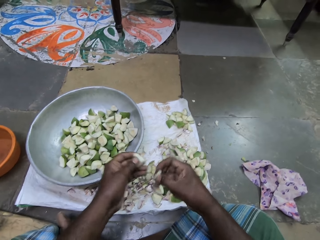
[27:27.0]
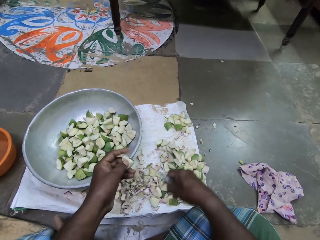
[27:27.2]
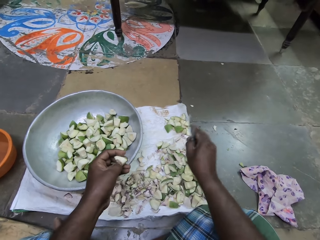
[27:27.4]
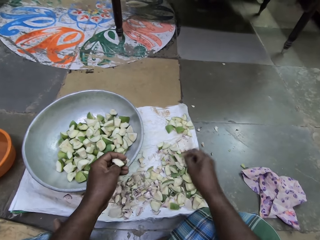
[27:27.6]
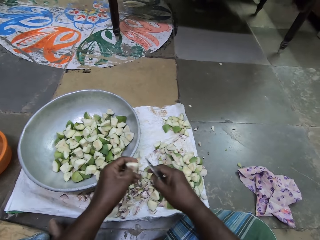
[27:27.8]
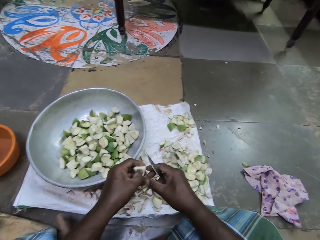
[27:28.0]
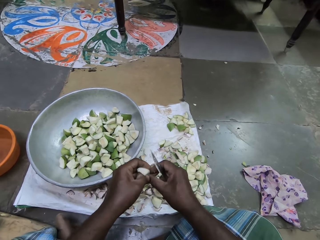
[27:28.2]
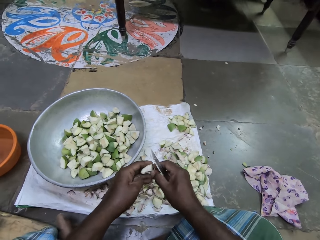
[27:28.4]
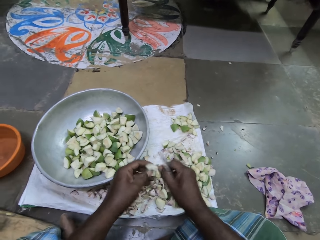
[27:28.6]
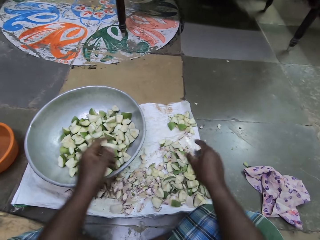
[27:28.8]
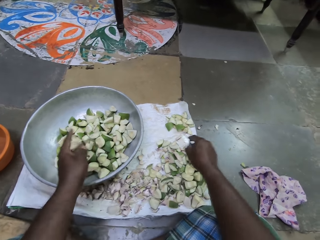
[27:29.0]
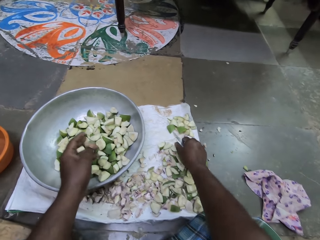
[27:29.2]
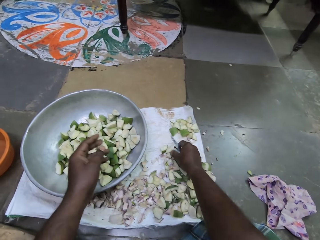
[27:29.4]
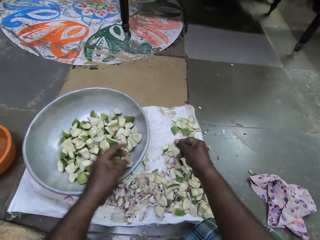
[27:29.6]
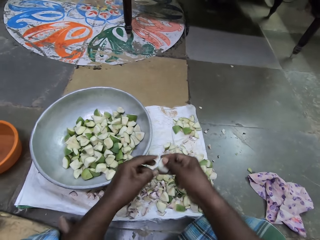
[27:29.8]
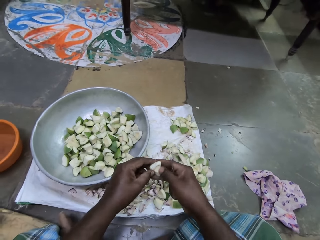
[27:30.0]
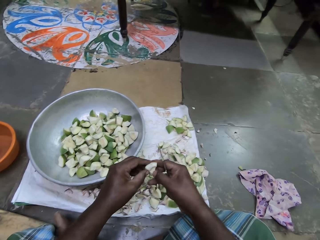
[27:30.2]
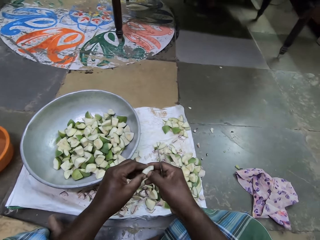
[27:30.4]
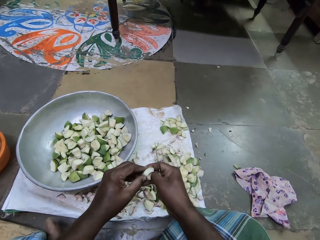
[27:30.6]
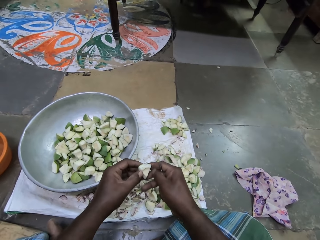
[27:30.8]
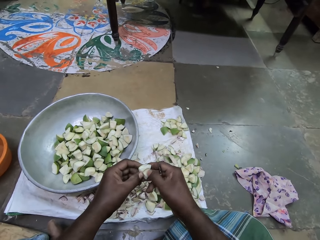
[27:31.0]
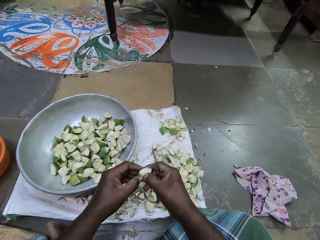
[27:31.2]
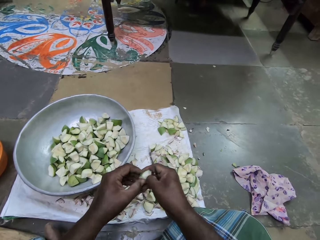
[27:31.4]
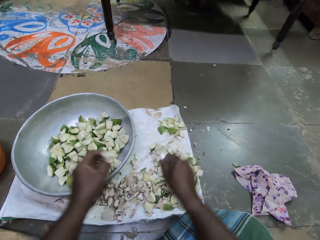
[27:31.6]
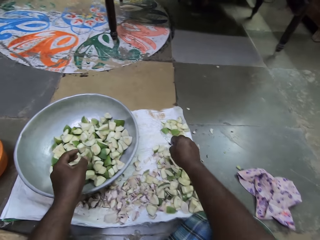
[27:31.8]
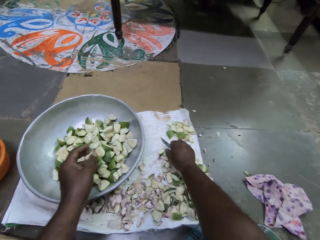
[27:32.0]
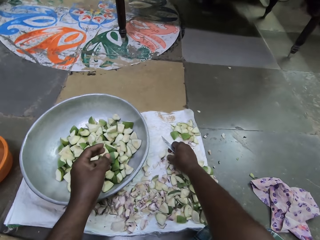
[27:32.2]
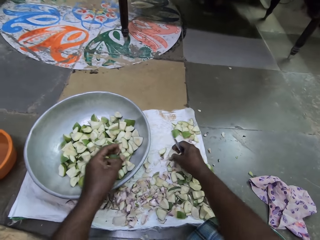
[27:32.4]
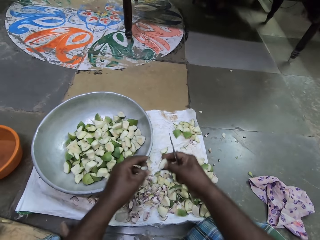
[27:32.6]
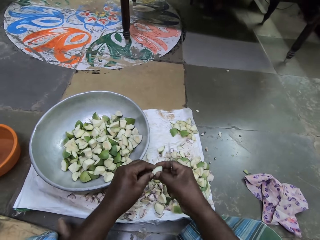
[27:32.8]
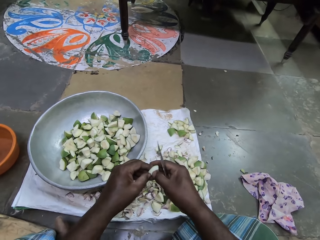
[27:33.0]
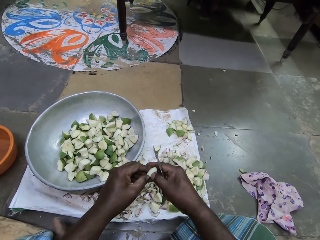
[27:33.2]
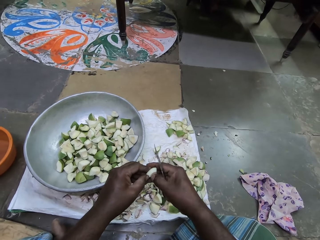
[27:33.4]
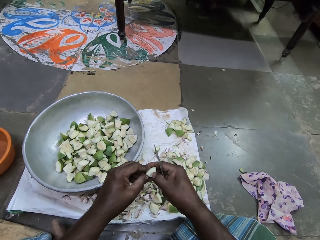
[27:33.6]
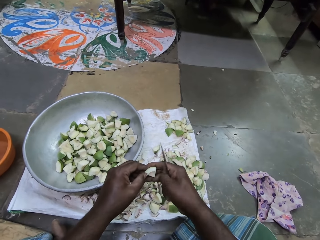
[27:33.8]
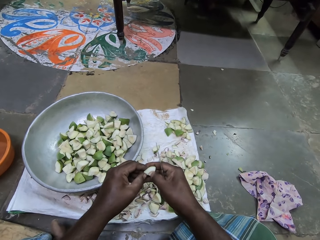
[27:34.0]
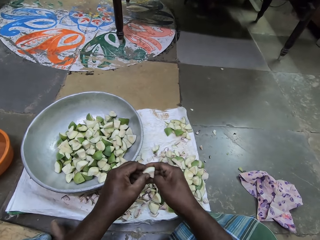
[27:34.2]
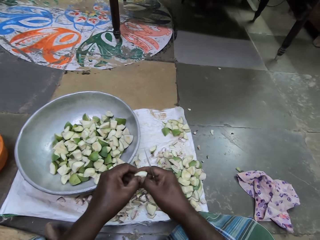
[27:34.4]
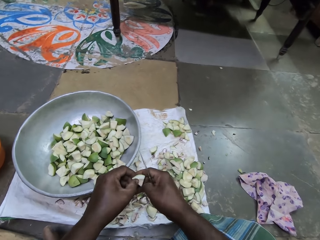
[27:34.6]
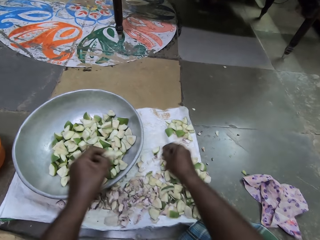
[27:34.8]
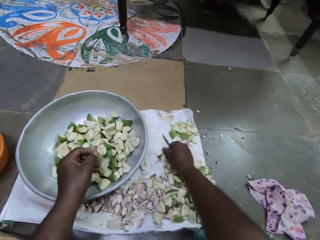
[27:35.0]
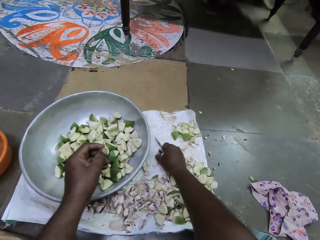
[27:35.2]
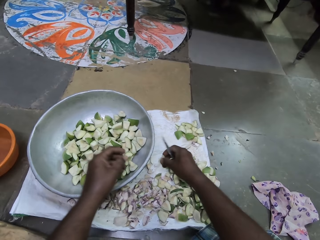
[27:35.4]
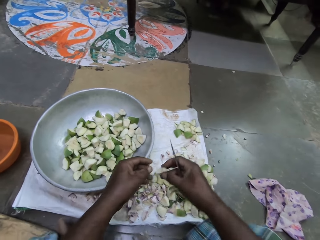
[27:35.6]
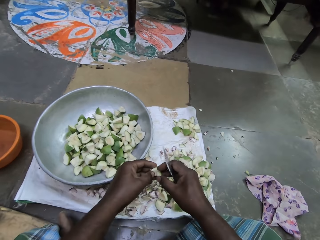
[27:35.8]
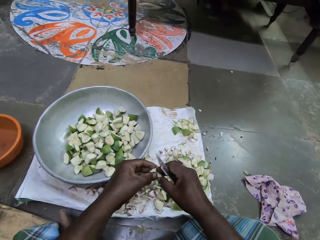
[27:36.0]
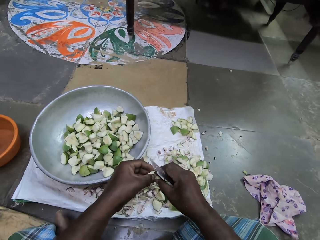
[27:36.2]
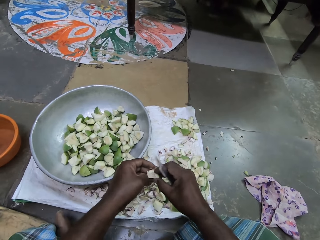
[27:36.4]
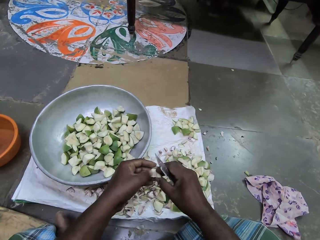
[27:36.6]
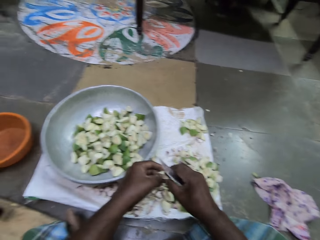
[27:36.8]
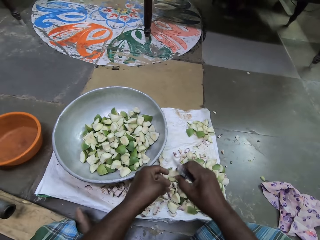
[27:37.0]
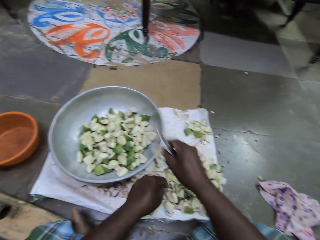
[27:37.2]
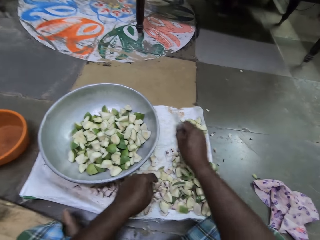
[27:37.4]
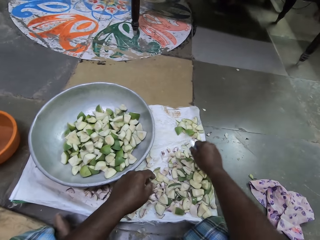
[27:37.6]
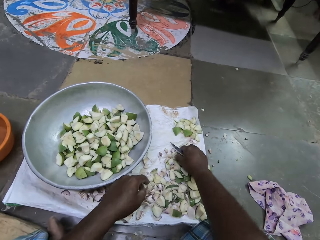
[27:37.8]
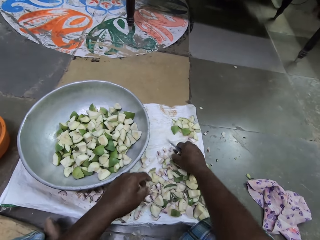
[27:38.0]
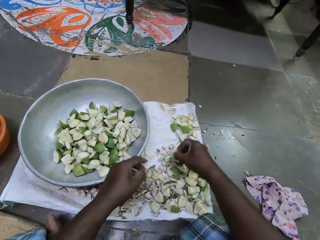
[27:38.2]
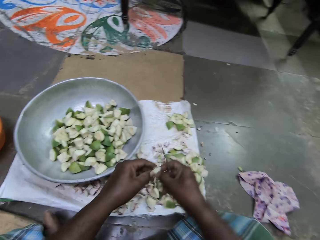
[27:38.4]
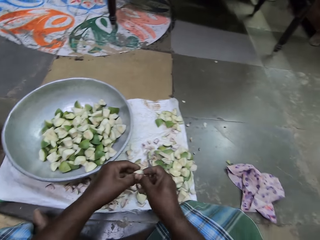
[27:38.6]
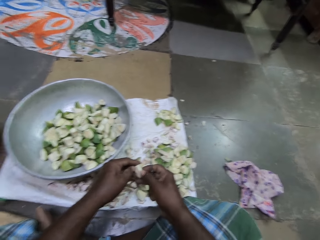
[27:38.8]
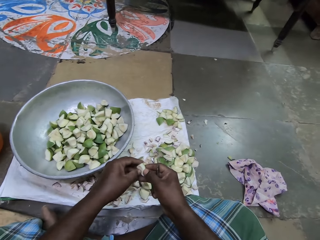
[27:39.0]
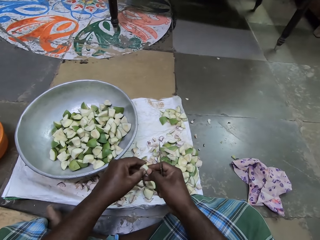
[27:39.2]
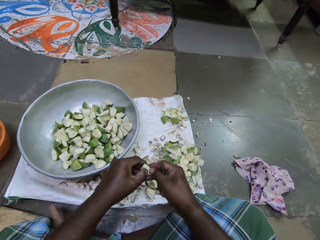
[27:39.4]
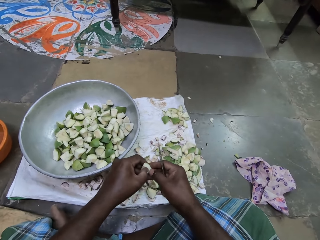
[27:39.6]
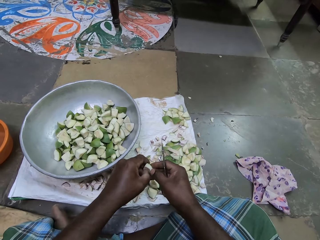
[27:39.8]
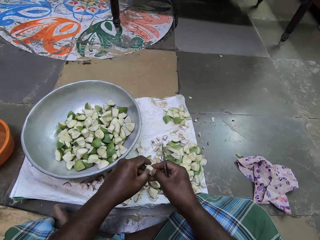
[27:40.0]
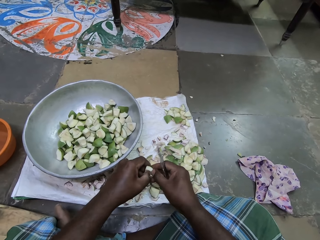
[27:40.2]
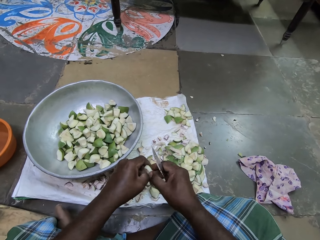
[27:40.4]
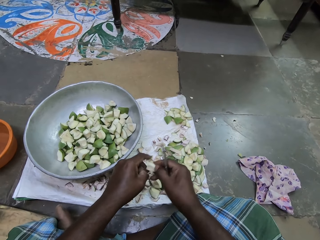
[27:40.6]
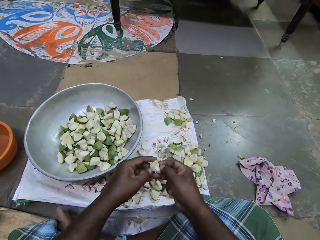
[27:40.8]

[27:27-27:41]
The camera wearer drops a diced apple on the sack on the floor with her right hand. She drops the diced apple in the pot on the sack on the floor with her left hand. She picks a diced apple on the sack on the floor with her right hand. She peels the diced apple in her left hand with her right hand. She drops the diced apple in the pot on the sack on the floor with her left hand. She picks a diced apple on the sack on the floor with her right hand. She peels the diced apple in her left hand with her right hand. She drops the diced apple in the pot on the sack on the floor with her left hand. She picks a diced apple on the sack on the floor with her right hand. She peels the diced apple in her right hand with her left hand. She drops the diced apple in the pot on the sack on the floor with her right hand. She picks a diced apple on the sack on the floor with her right hand. She peels the diced apple in her right hand with her left hand.

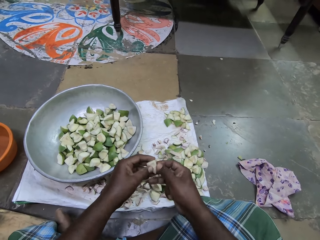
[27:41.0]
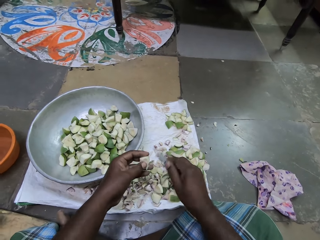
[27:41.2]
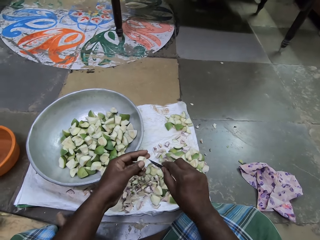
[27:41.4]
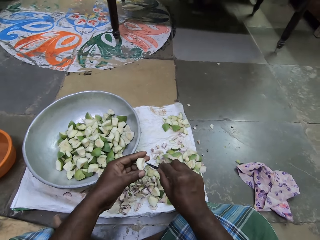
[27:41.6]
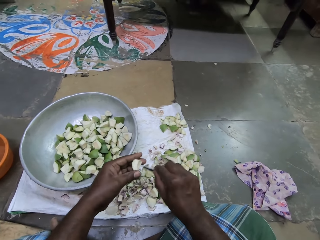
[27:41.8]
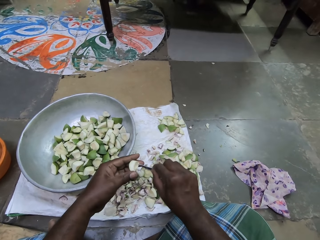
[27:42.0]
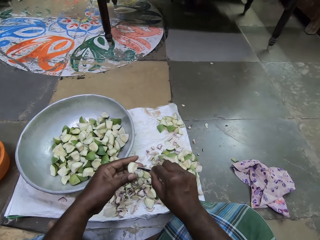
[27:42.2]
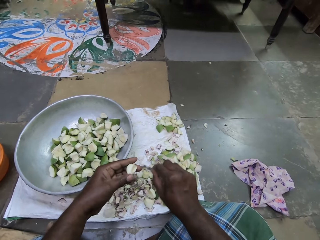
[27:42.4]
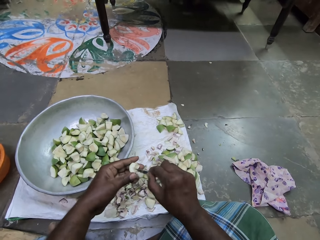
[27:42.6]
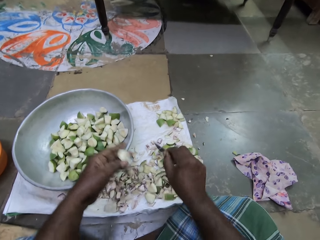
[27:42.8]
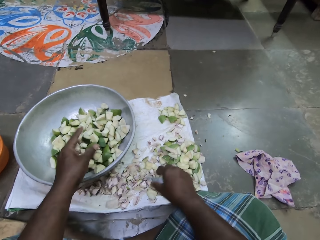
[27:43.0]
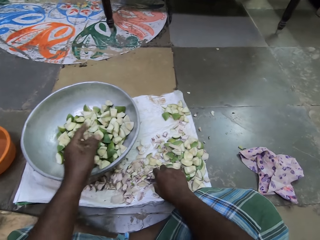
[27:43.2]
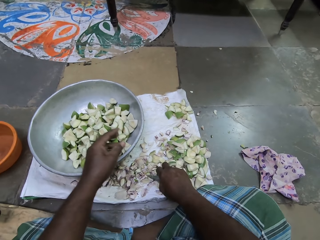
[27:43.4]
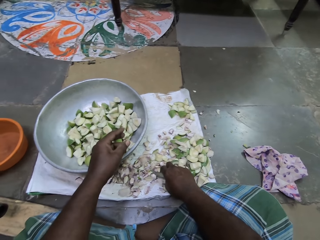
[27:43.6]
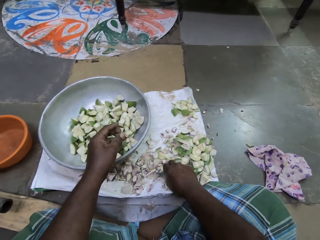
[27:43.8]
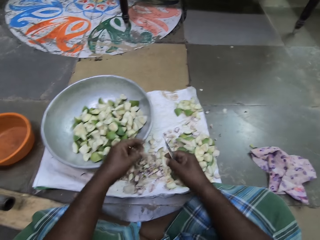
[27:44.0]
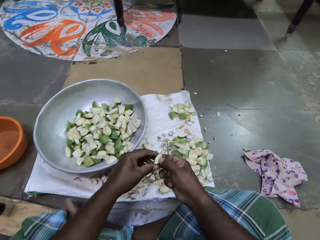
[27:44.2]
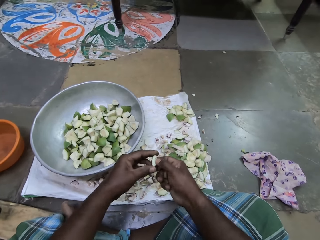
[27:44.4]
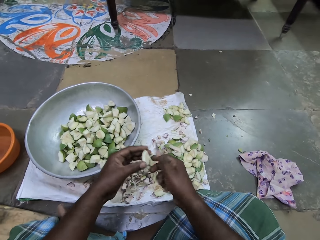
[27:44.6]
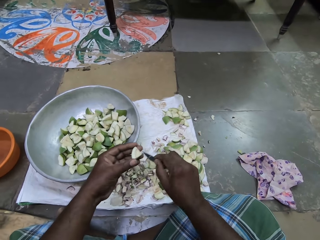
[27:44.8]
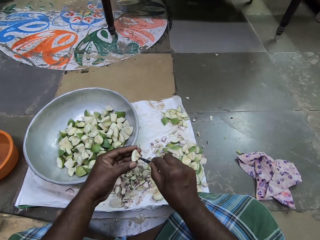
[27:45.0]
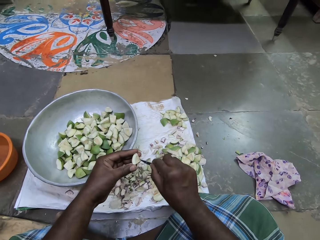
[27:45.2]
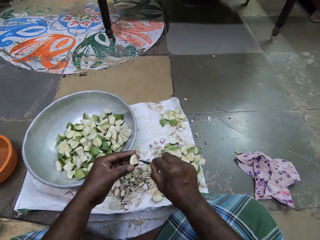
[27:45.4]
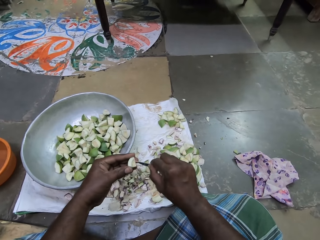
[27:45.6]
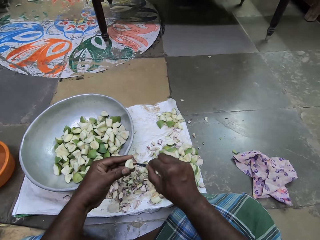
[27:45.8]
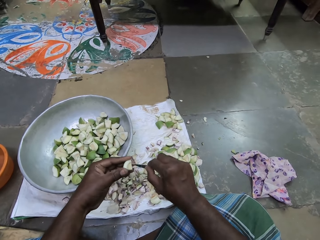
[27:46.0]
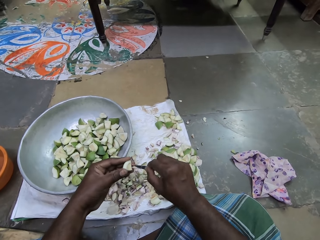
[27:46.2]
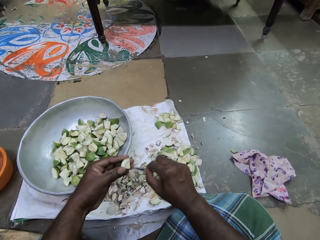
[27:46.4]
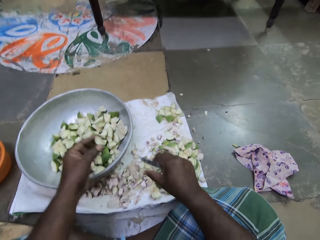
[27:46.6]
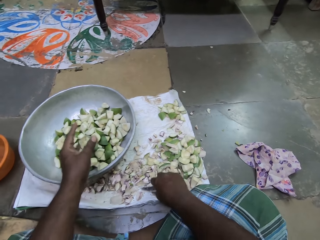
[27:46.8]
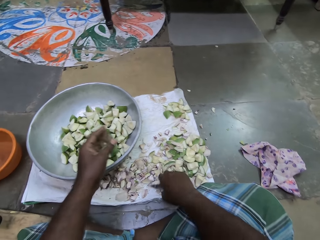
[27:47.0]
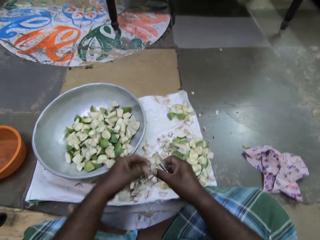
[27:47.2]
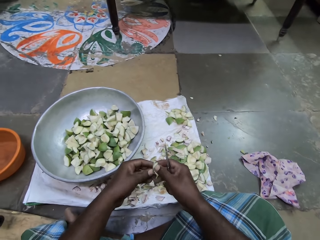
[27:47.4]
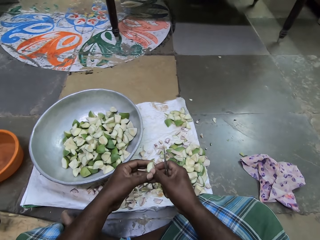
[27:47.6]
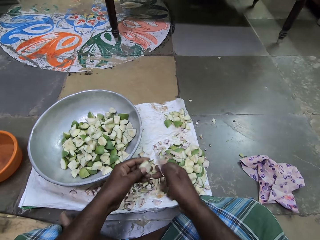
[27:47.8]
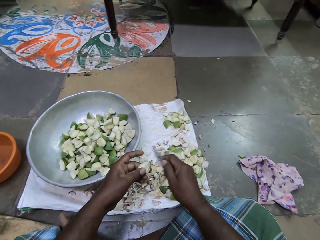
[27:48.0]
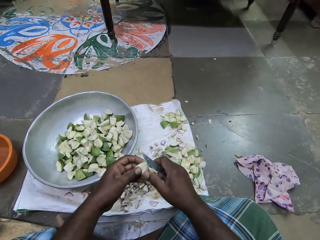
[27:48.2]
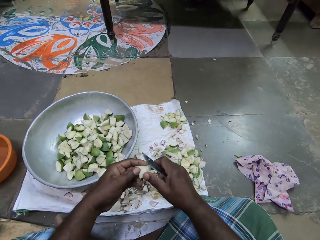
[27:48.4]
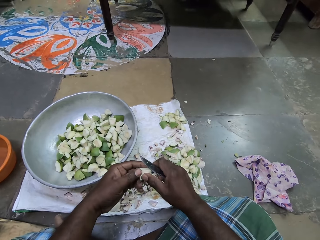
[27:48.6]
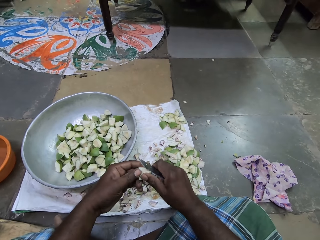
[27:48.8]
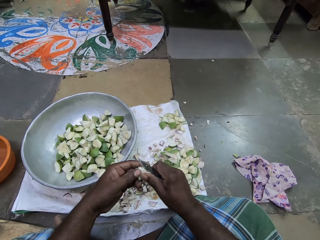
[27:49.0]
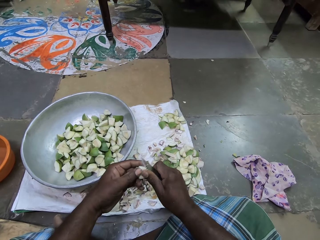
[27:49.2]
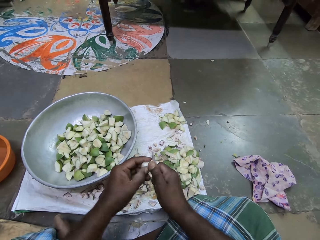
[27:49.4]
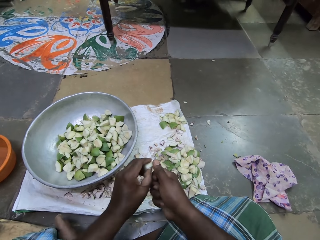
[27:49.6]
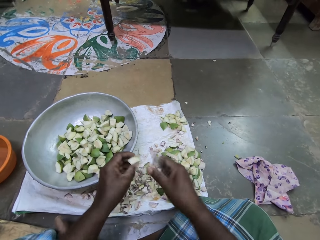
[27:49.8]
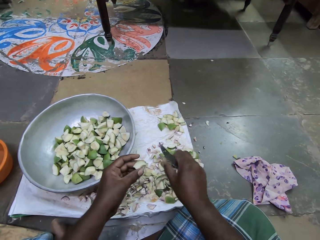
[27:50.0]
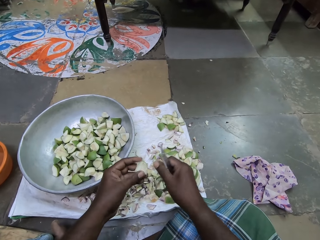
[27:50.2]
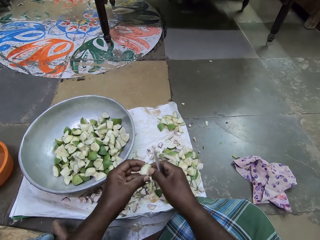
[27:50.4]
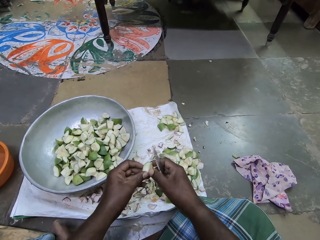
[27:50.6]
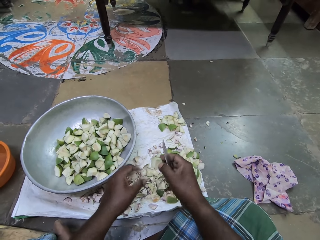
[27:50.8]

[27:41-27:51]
The camera wearer passes the diced apple to her left hand. She peels the diced apple in her left hand with the knife in her right hand. She scratches with the knife. She drops the diced apple in the pot on the sack on the floor with her left hand. She picks a diced apple on the sack on the floor with her right hand. She passes the diced apple to her left hand. She peels the diced apple in her left hand with the knife in her right hand. She scratches with the knife. She drops the diced apple in the pot on the sack on the floor with her left hand. She picks a diced apple on the sack on the floor with her right hand. She passes the diced apple to her left hand. She peels the diced apple in her left hand with the knife in her right hand.
